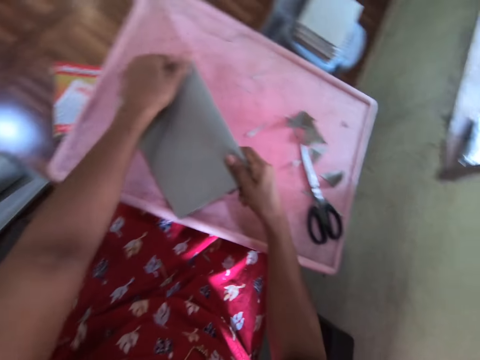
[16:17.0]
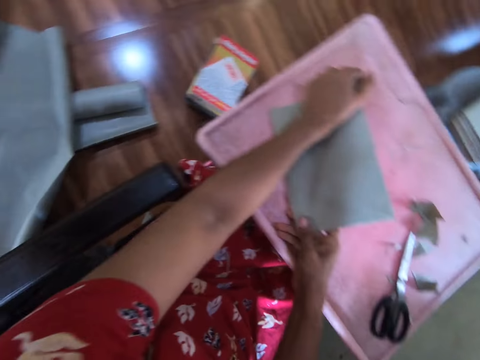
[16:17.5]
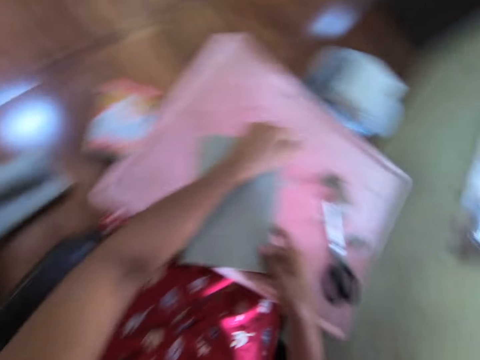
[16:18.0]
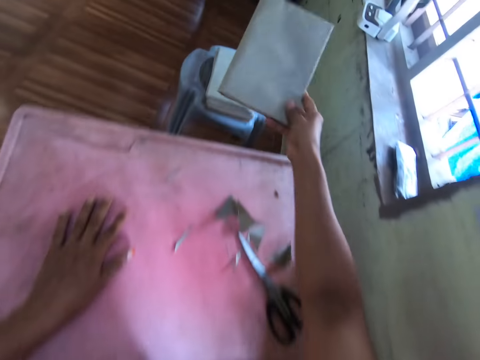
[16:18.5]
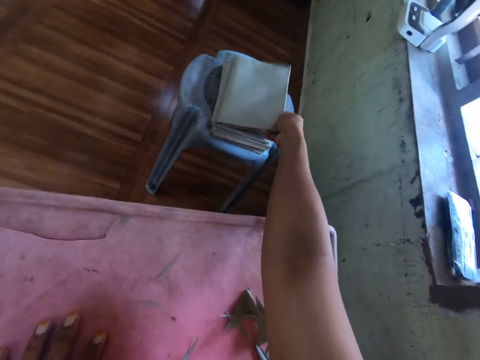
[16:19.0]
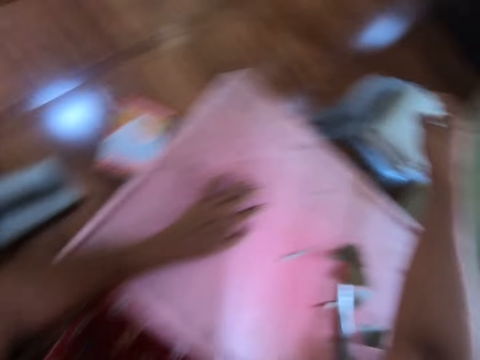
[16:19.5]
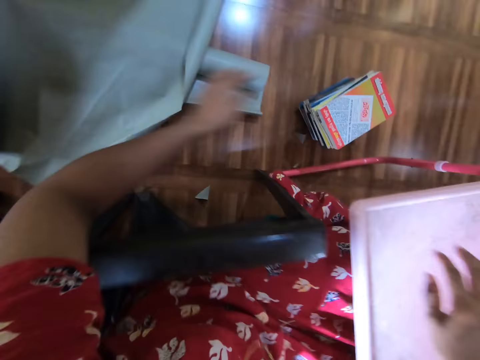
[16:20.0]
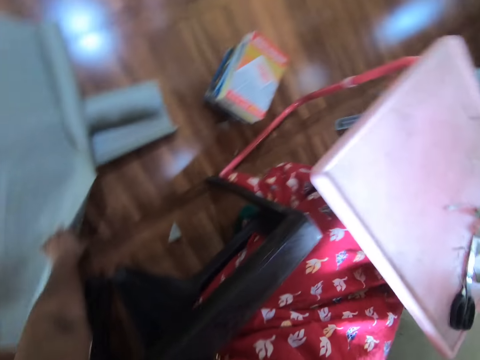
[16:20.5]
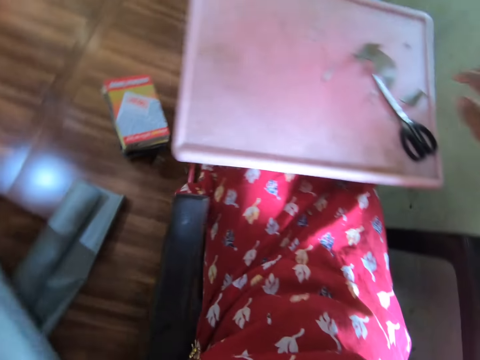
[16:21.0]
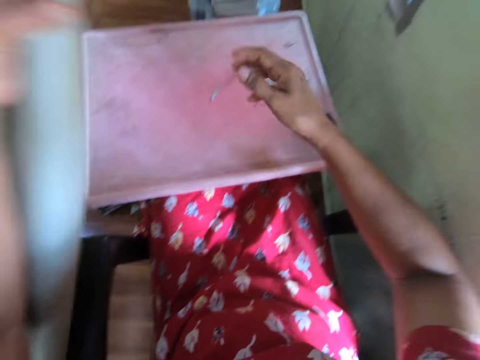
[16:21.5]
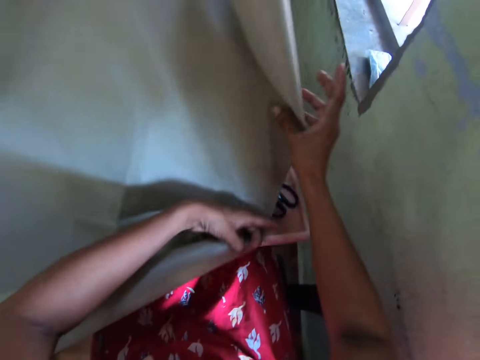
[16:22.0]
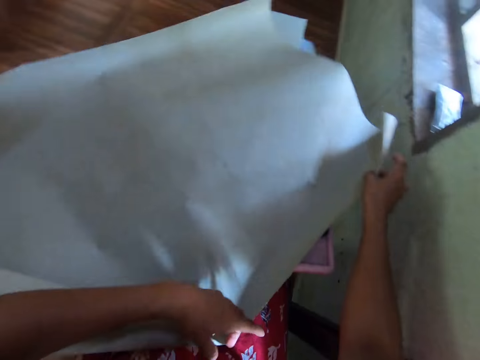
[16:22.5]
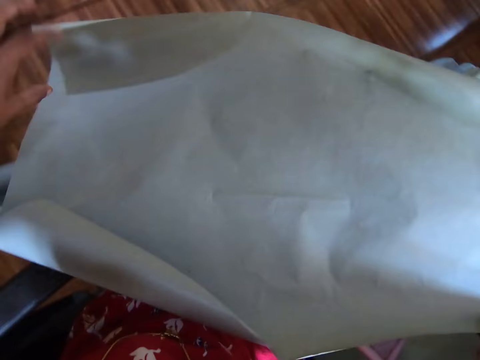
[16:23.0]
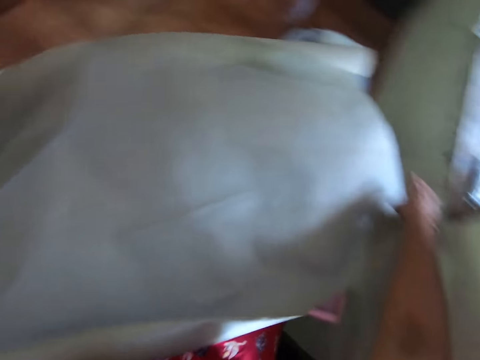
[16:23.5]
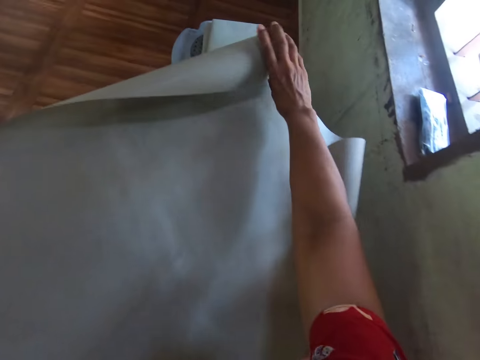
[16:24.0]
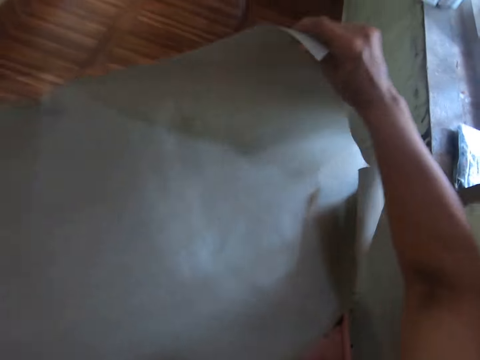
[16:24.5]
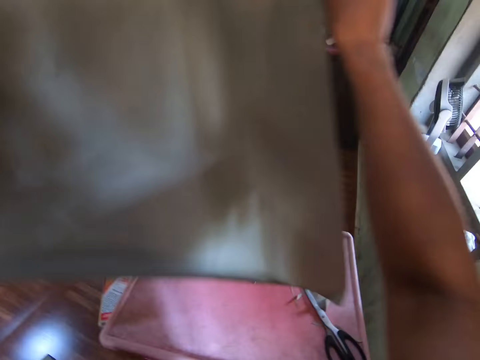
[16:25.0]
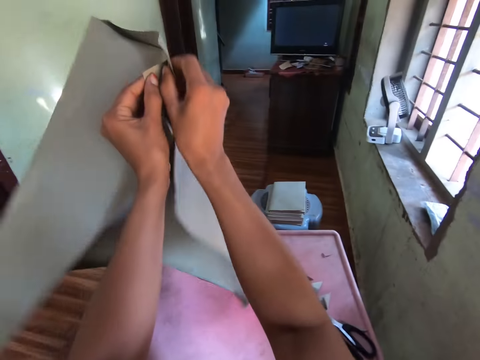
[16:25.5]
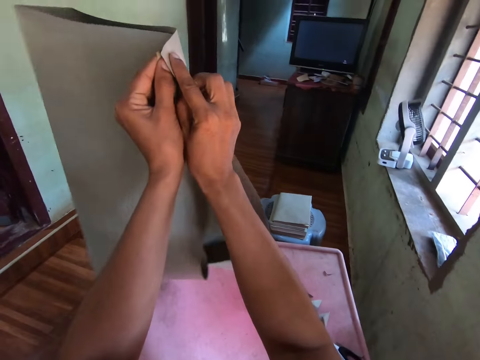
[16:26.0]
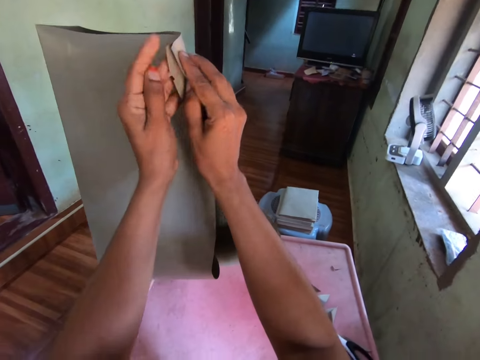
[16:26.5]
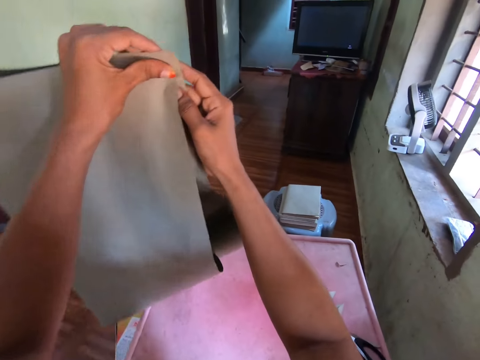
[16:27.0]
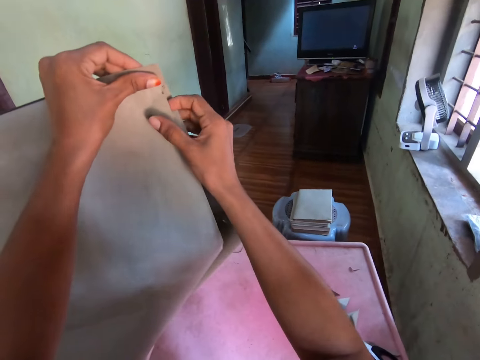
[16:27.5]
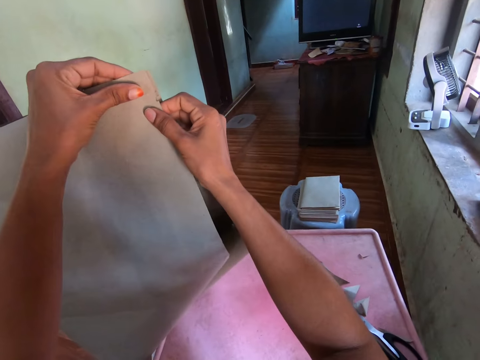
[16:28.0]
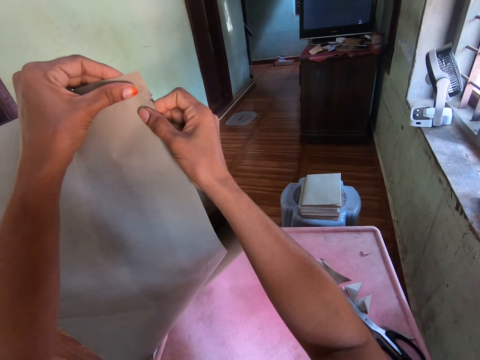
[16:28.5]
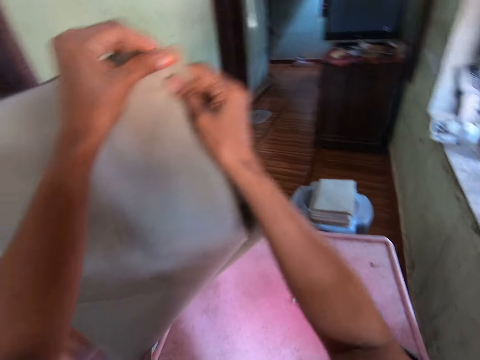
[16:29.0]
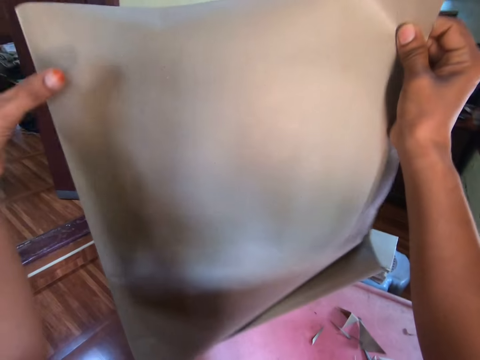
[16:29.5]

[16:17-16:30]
The camera wearer places the wrapped book on the pile of books on the stool with her right hand. She picks up a cardboard or book cover on the floor with her left hand. She places the cardboard on the tray with her left hand. She opens the book cover. She folds the cardboard with her hands.

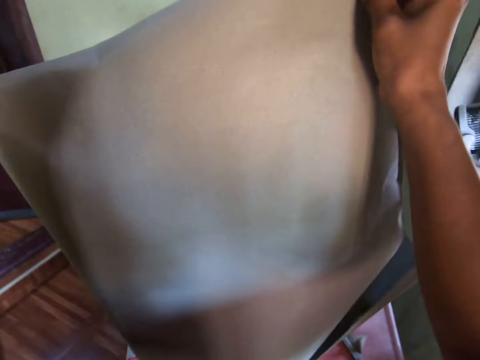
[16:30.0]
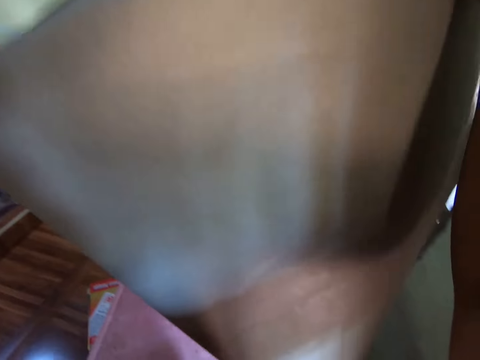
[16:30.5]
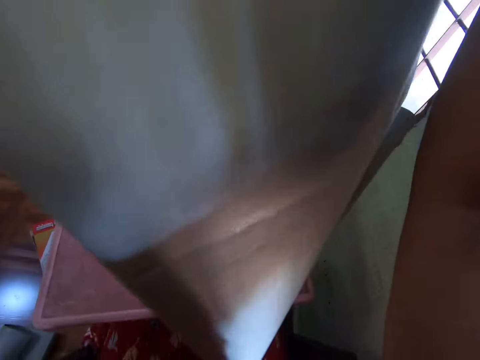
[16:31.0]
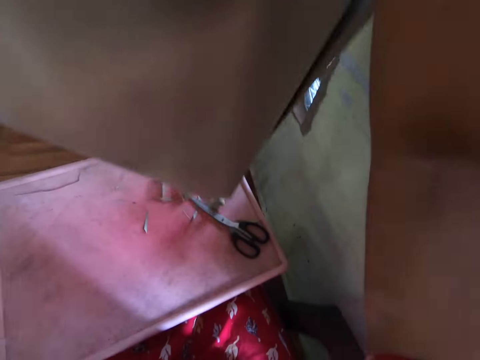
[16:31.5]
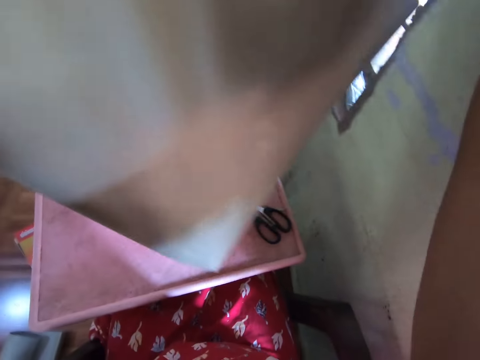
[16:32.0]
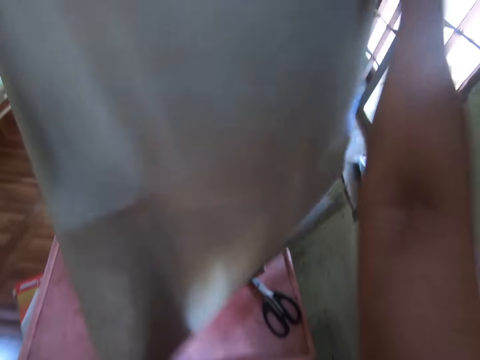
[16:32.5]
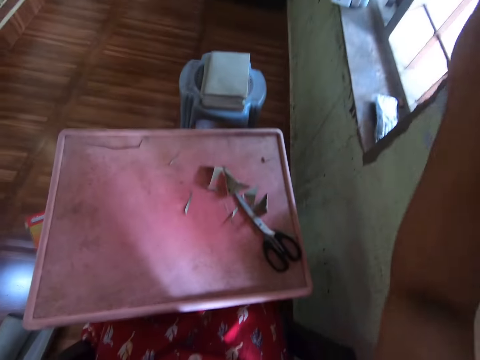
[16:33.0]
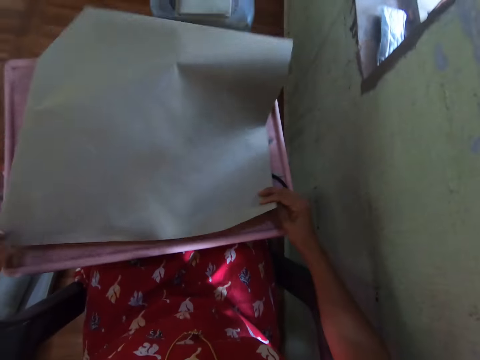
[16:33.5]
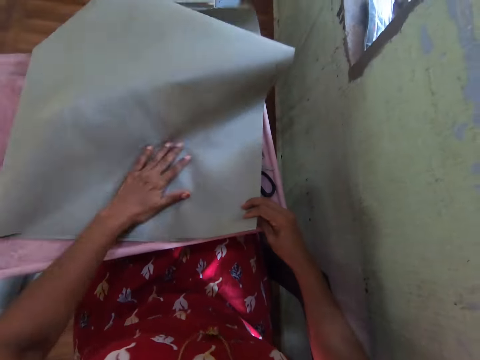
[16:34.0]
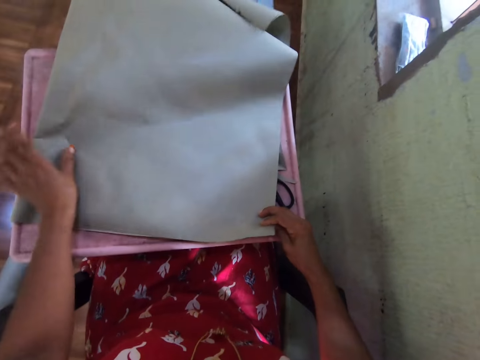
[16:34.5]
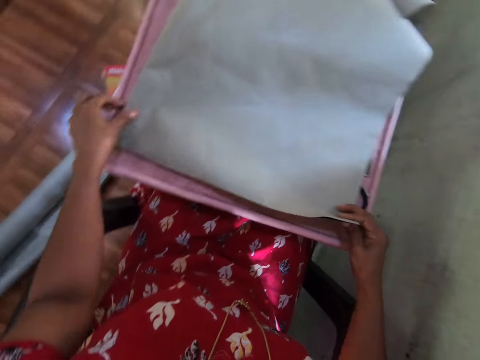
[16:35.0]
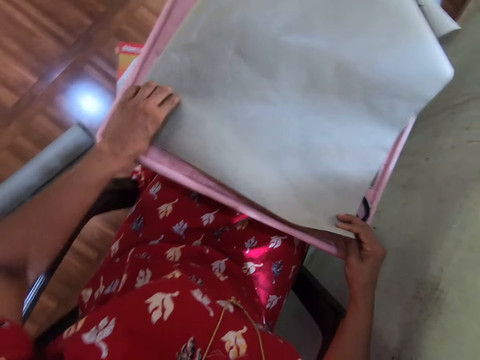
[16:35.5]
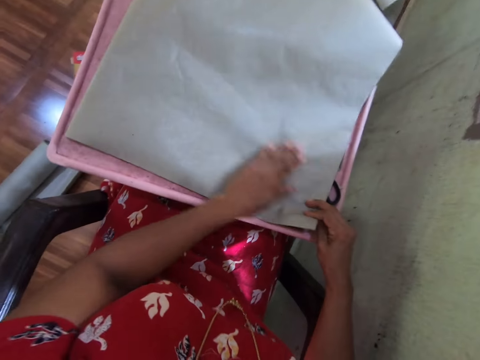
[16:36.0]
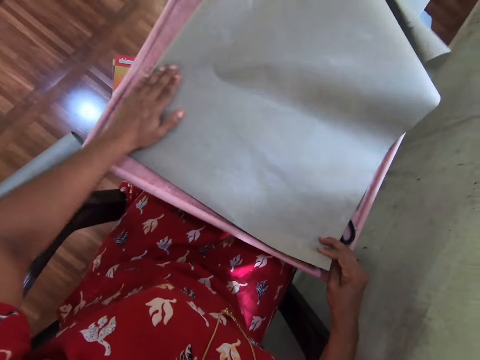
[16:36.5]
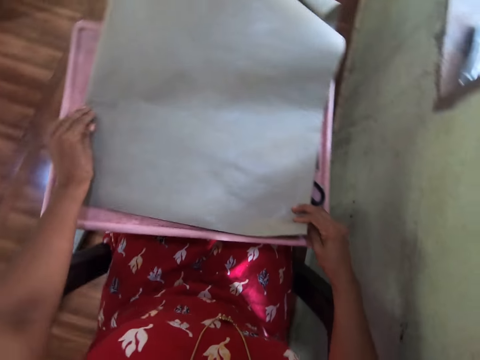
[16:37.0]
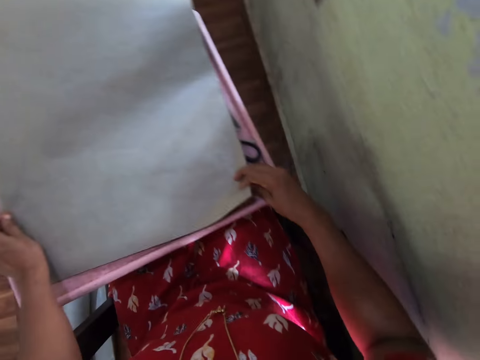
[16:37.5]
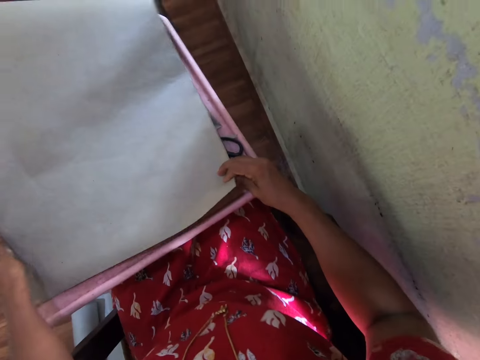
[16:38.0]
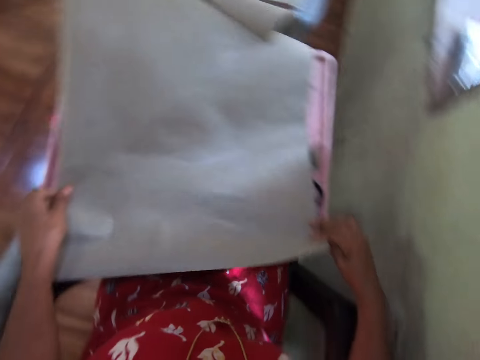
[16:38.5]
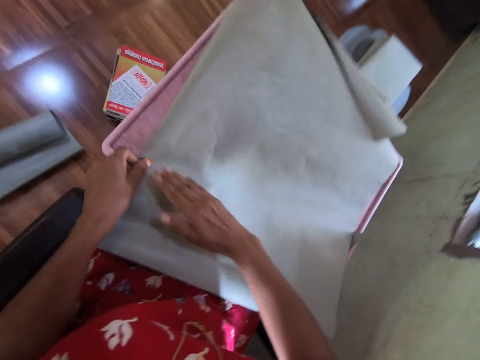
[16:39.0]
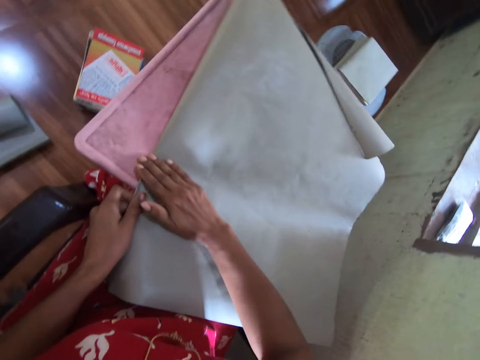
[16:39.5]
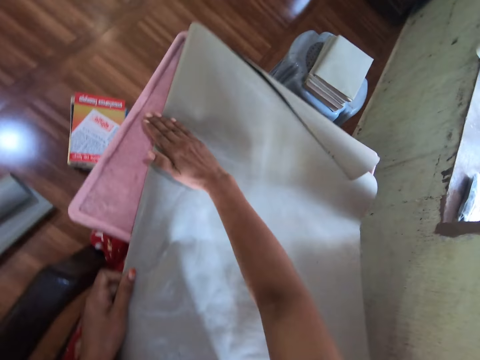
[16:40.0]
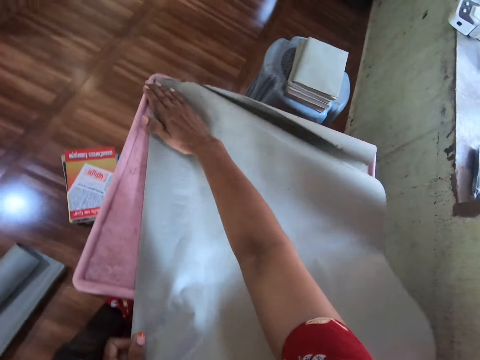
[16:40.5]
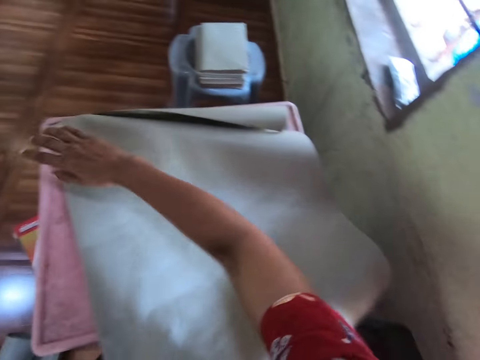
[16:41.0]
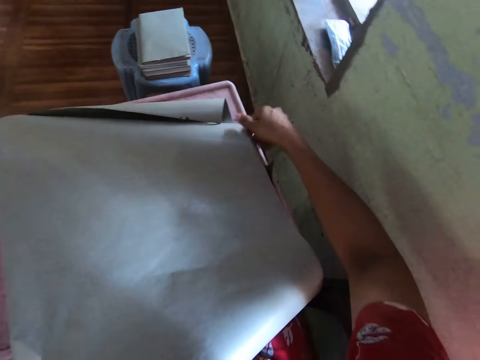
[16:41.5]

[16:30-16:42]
The camera wearer places the cardboard on the tray with her hands. She adjusts the cardboard on the tray with her hands.

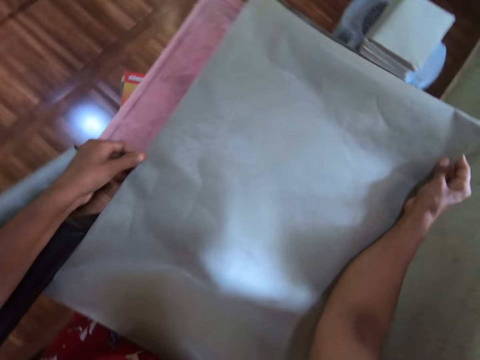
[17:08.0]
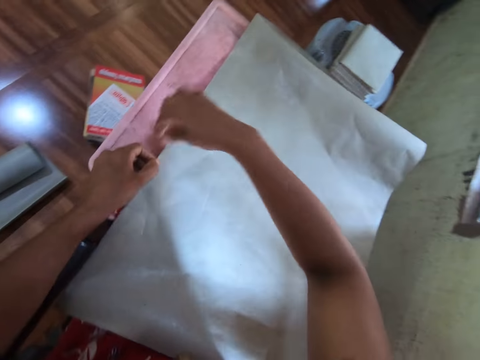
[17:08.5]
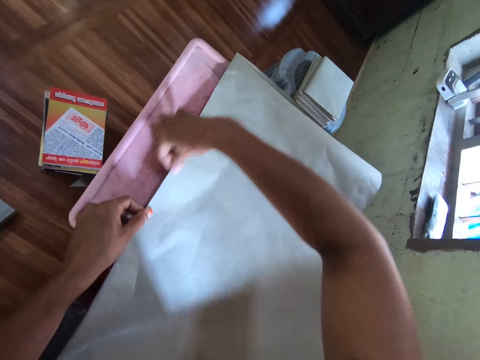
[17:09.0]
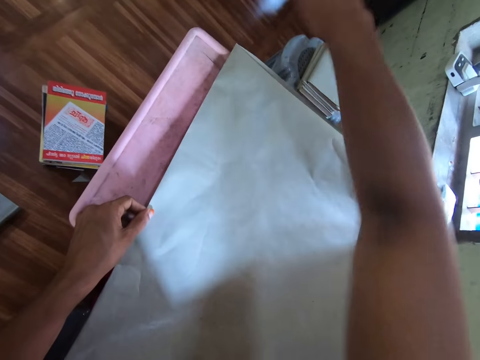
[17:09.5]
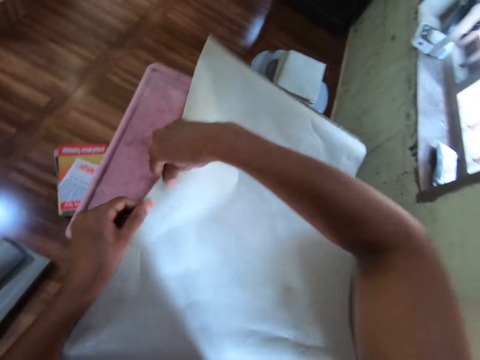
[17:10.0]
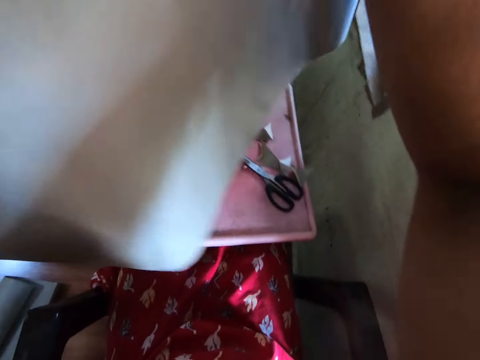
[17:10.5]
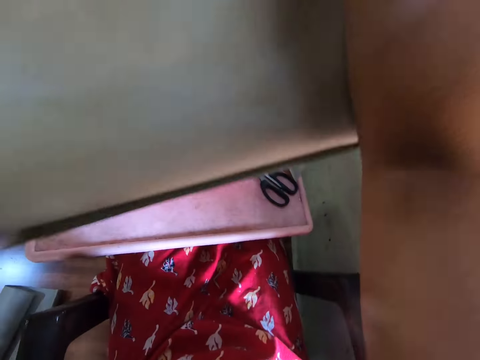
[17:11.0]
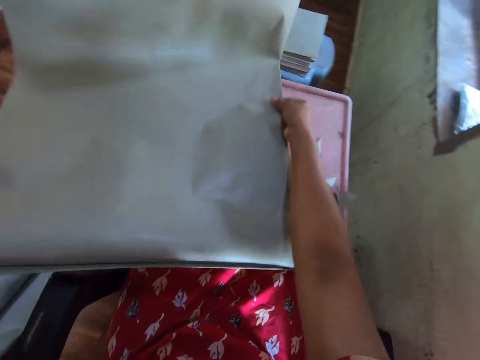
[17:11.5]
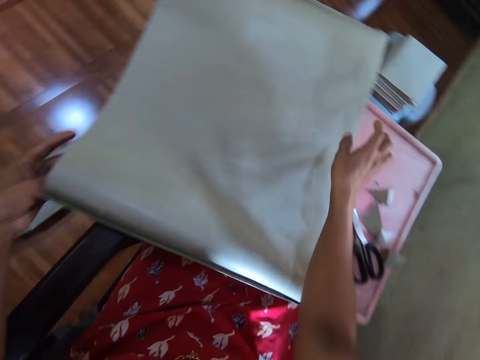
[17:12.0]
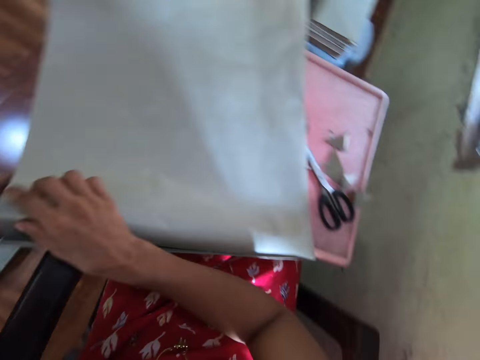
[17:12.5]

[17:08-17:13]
The camera wearer picks up the cardboard on the tray with her hands. She places the cardboard on the tray with her hands.
